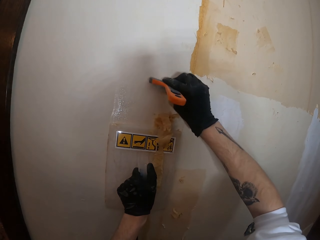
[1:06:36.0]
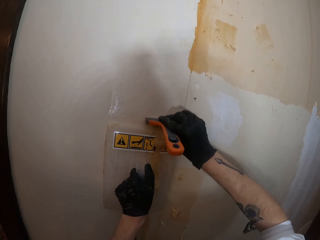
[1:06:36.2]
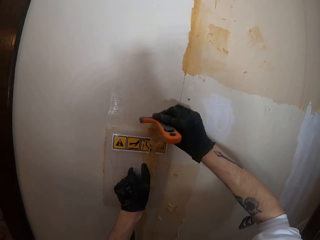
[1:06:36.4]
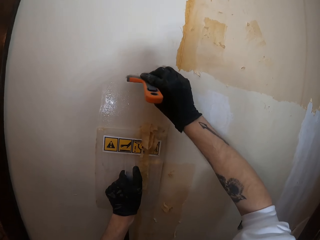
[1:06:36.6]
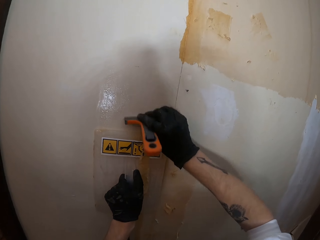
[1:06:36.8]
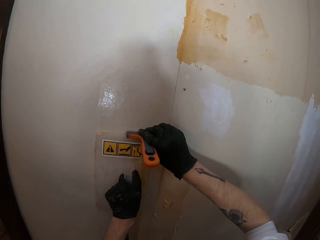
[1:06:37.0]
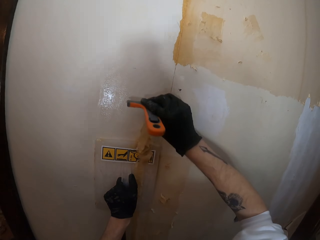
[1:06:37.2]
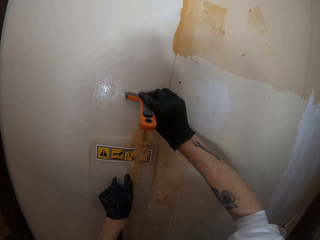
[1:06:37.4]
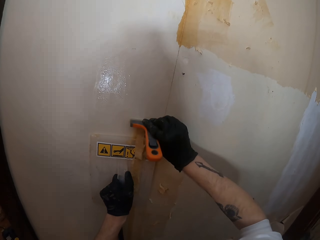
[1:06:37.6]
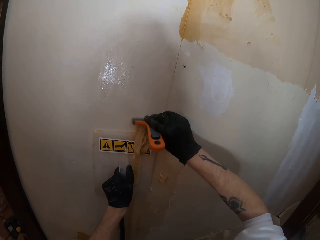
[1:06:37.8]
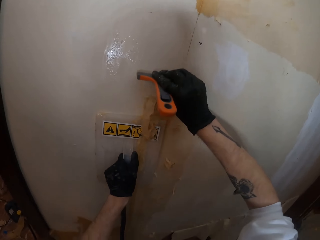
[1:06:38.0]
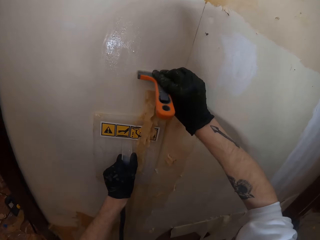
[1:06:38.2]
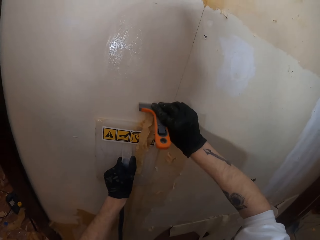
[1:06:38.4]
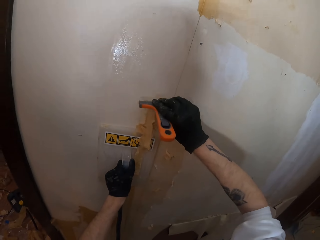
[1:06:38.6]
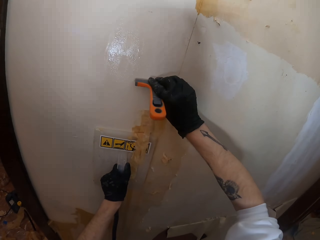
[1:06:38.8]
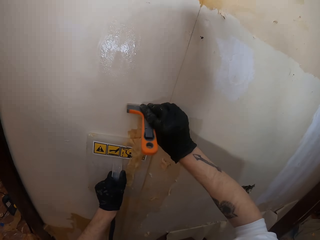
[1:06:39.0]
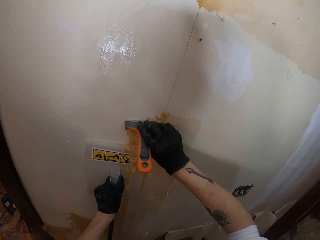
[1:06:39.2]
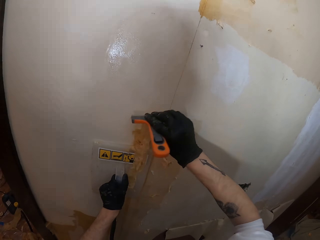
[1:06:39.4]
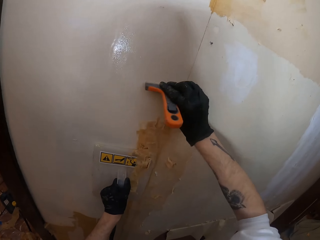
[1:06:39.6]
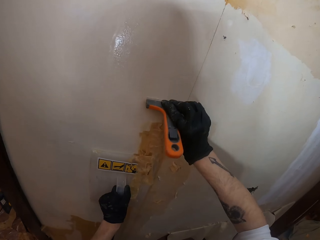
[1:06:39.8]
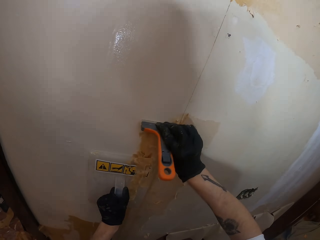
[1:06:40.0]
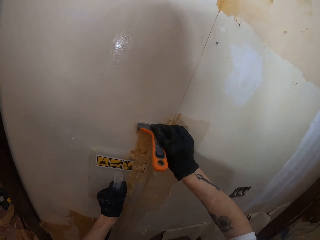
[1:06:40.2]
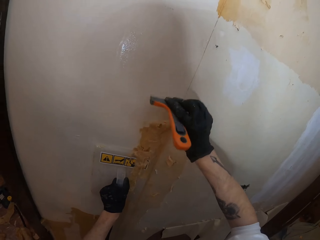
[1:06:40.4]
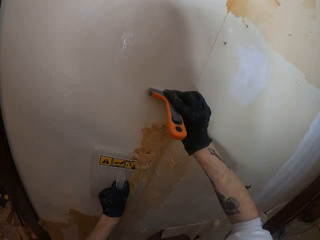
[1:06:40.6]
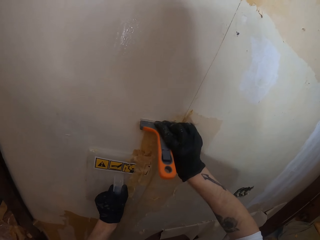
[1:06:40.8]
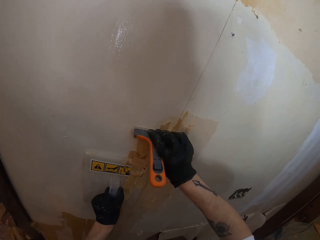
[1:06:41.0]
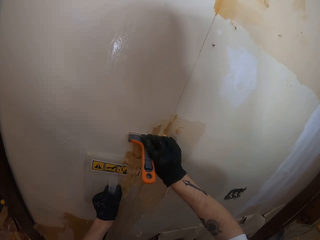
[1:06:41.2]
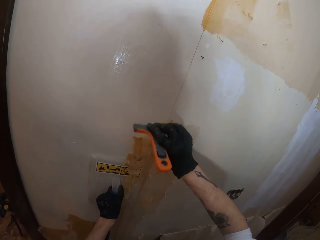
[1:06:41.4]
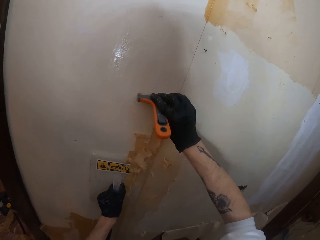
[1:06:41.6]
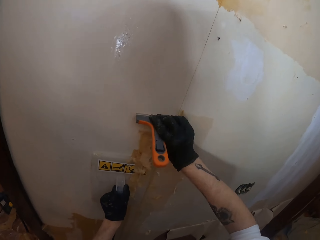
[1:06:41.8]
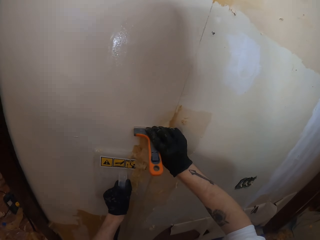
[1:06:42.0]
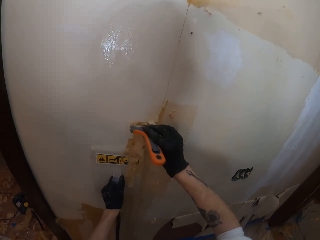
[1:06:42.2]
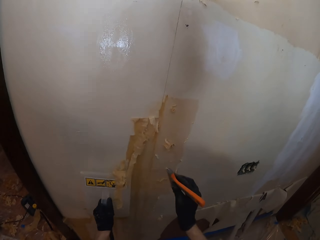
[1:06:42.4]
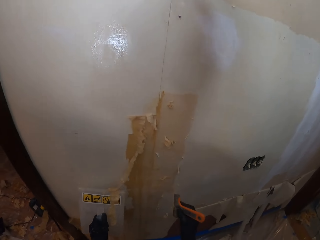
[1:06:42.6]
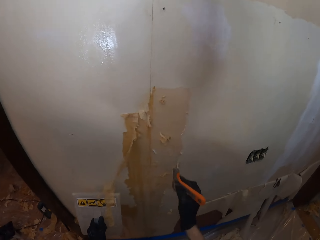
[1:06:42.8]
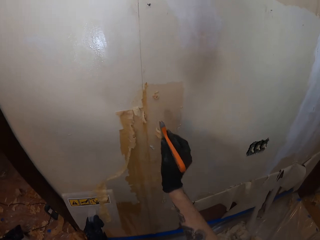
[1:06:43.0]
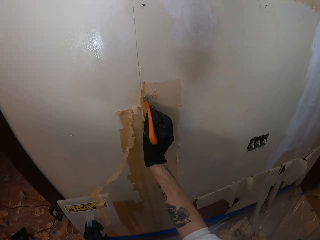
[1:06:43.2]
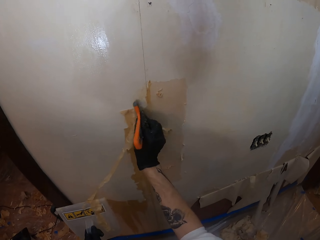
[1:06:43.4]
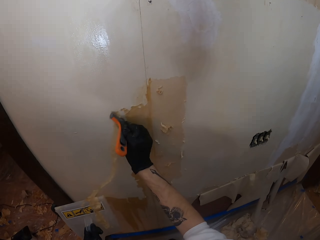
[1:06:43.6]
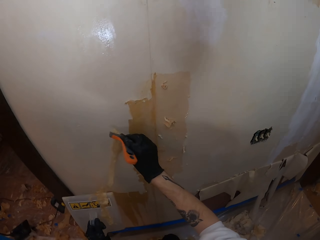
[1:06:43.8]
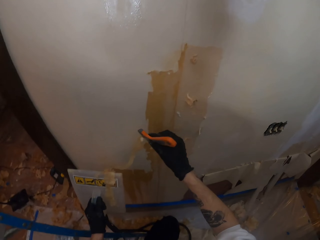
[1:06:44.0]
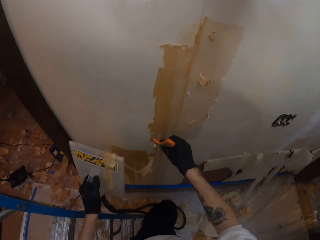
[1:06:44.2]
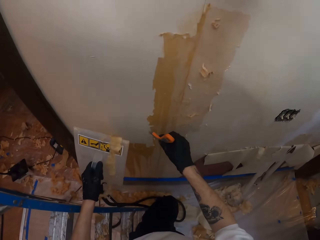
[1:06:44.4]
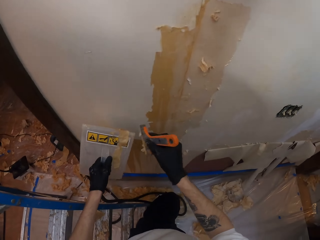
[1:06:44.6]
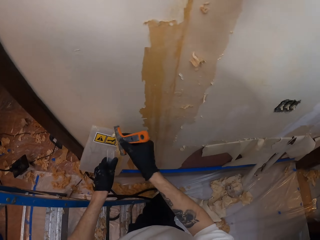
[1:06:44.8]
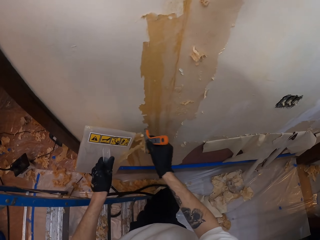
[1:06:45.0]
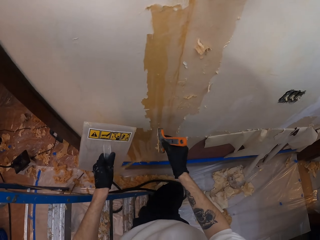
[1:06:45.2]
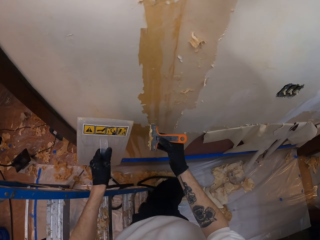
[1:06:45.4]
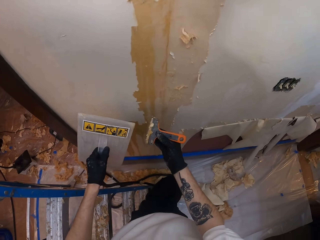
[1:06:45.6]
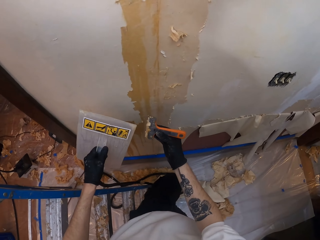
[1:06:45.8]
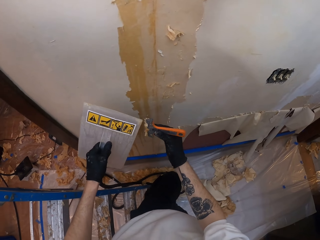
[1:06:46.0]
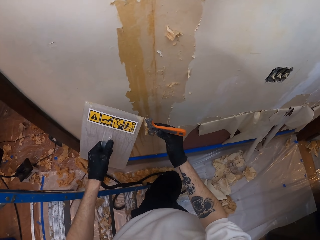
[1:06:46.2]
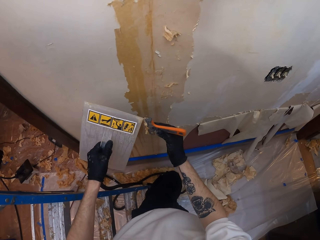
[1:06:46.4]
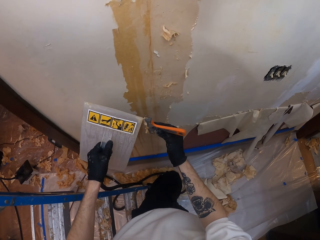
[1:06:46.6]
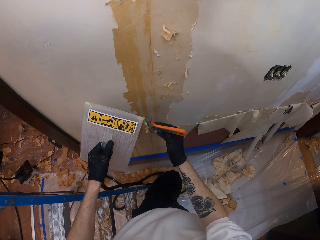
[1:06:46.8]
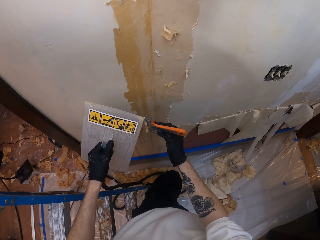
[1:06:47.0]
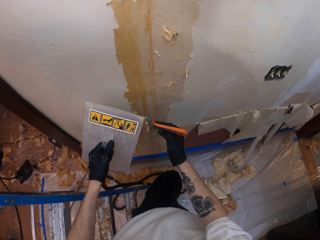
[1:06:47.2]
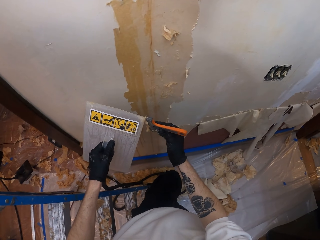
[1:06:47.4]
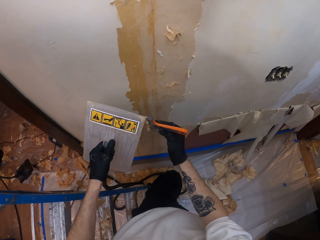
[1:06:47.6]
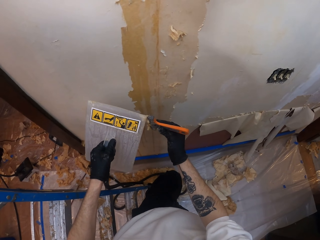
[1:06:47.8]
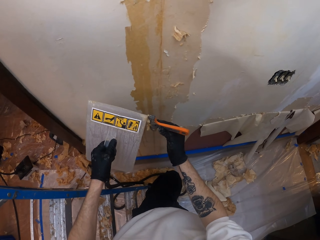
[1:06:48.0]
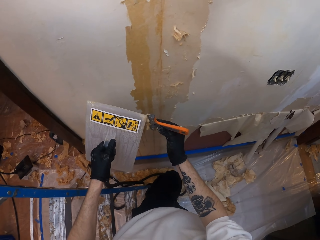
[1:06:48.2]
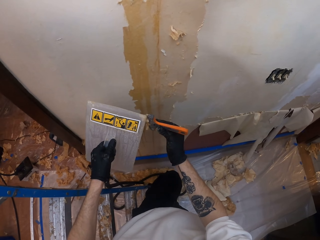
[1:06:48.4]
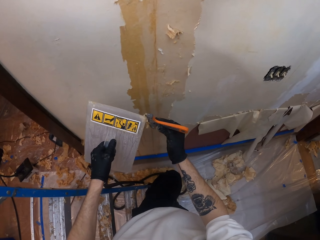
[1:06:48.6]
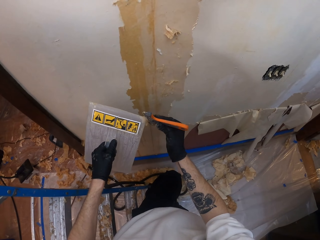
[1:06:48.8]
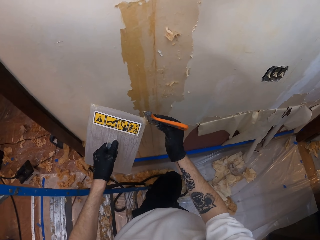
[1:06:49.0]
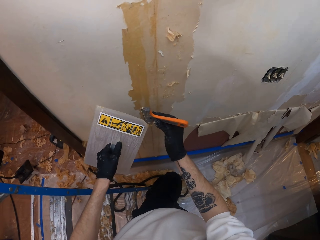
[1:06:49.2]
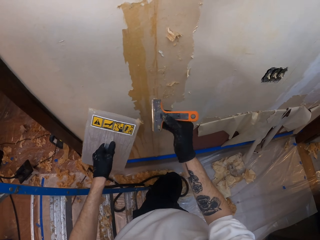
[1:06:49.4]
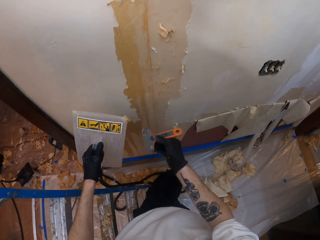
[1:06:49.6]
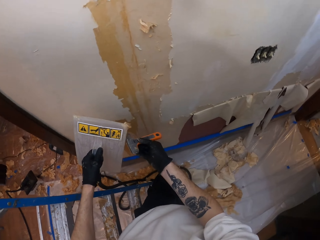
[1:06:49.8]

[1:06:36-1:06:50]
The camera wearer removes the paint from the wall smoother.

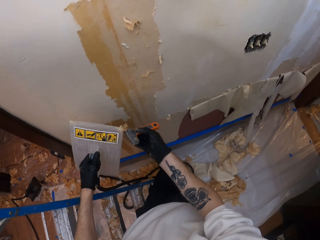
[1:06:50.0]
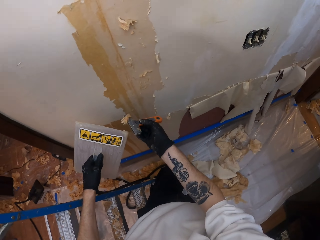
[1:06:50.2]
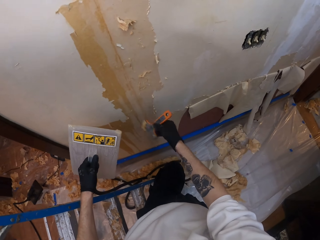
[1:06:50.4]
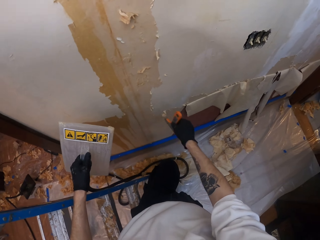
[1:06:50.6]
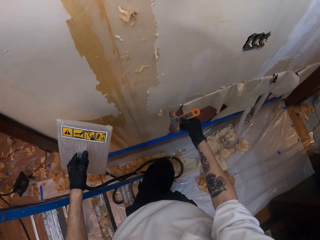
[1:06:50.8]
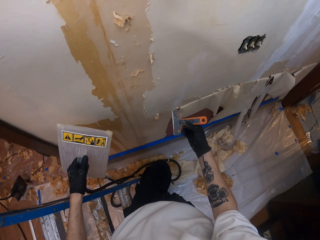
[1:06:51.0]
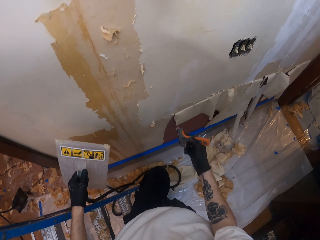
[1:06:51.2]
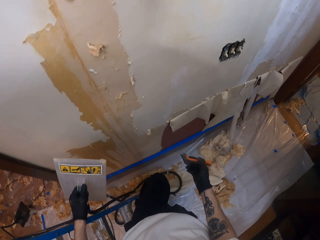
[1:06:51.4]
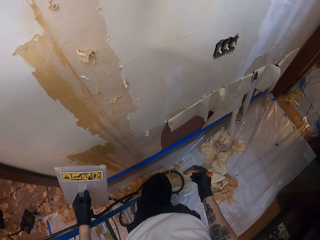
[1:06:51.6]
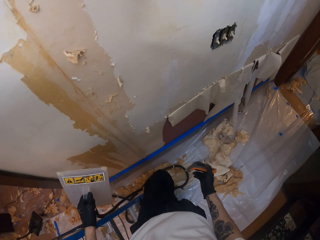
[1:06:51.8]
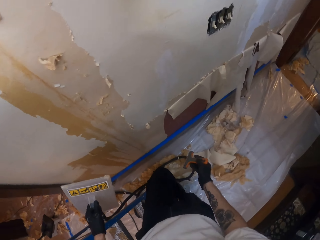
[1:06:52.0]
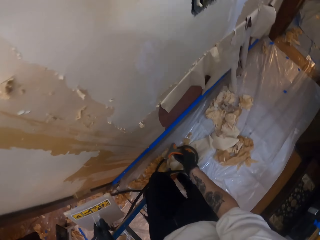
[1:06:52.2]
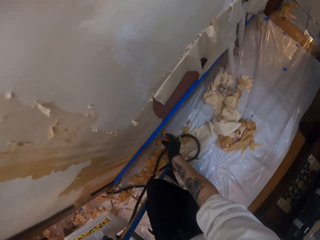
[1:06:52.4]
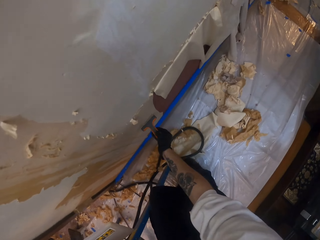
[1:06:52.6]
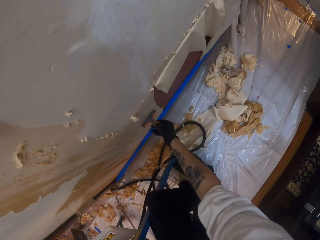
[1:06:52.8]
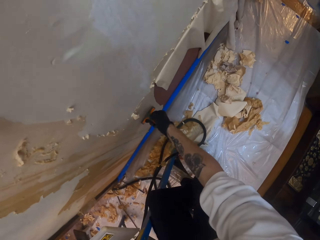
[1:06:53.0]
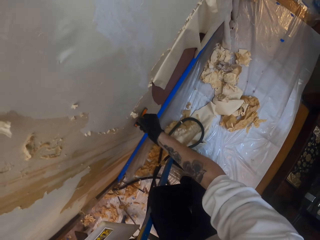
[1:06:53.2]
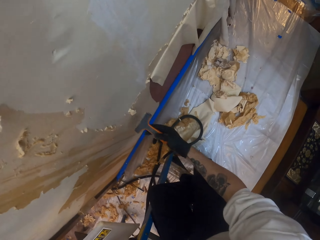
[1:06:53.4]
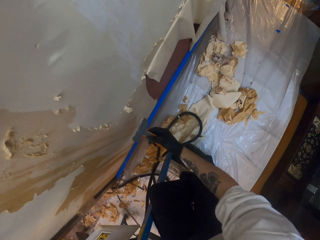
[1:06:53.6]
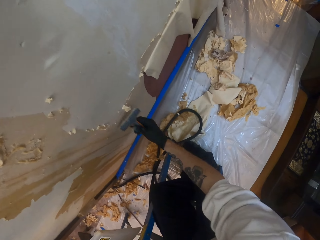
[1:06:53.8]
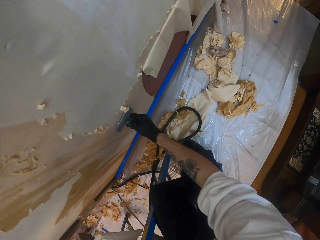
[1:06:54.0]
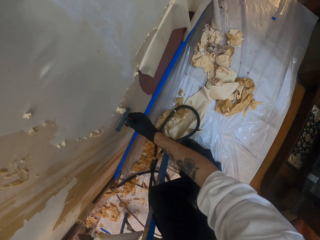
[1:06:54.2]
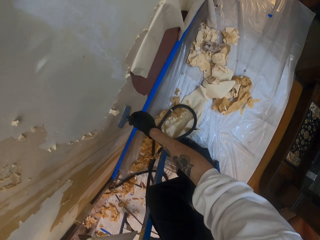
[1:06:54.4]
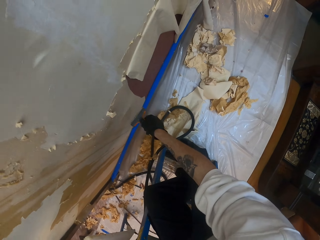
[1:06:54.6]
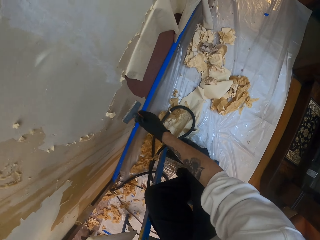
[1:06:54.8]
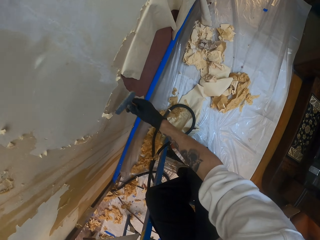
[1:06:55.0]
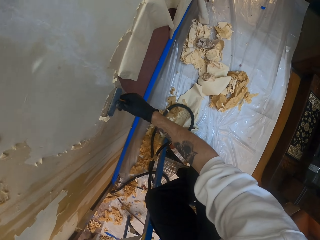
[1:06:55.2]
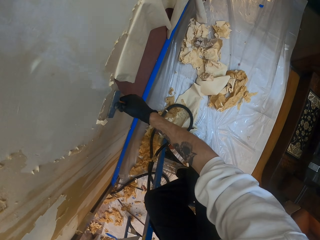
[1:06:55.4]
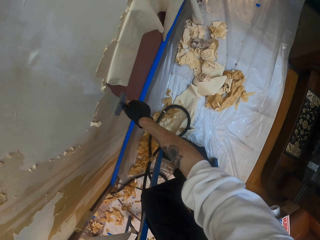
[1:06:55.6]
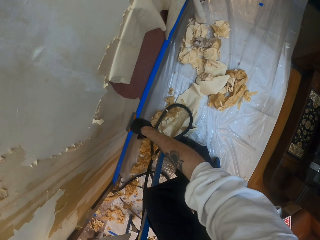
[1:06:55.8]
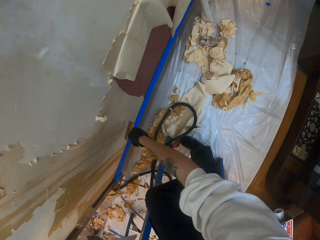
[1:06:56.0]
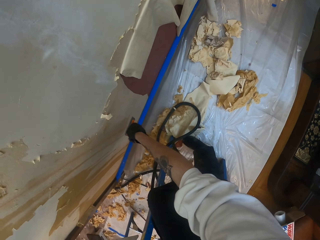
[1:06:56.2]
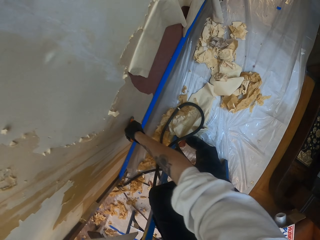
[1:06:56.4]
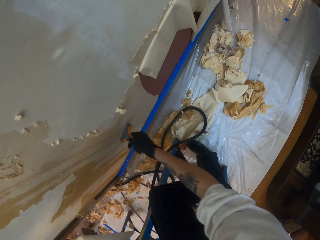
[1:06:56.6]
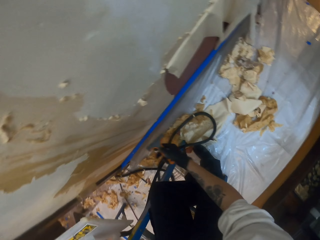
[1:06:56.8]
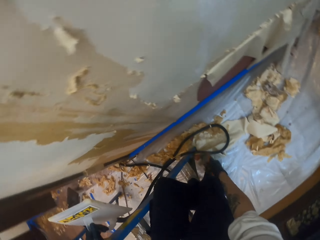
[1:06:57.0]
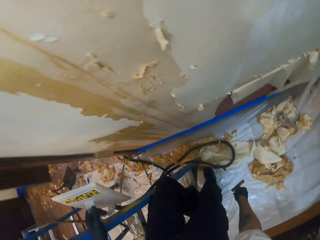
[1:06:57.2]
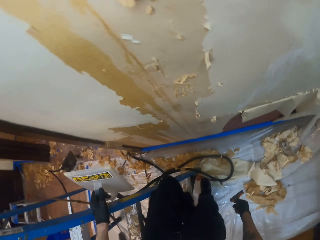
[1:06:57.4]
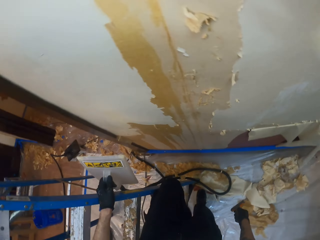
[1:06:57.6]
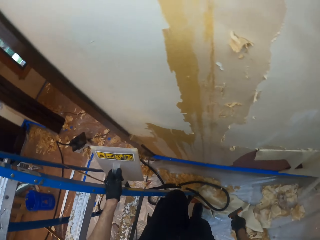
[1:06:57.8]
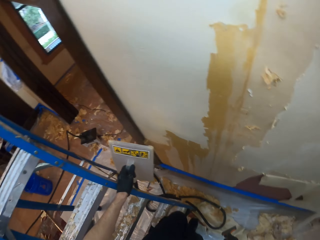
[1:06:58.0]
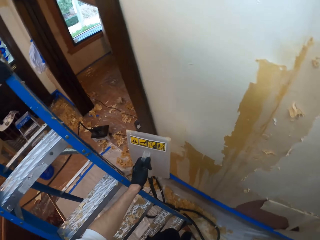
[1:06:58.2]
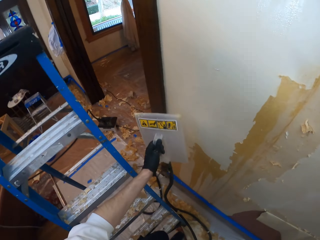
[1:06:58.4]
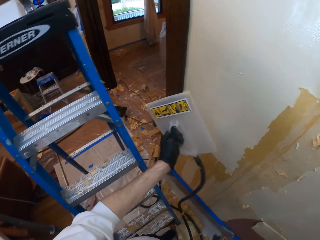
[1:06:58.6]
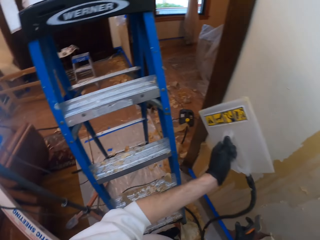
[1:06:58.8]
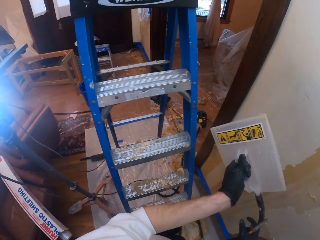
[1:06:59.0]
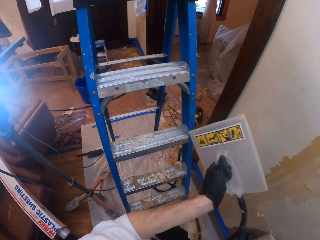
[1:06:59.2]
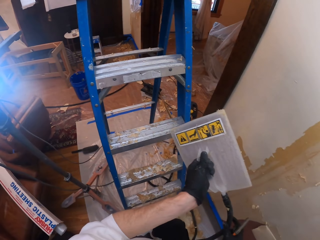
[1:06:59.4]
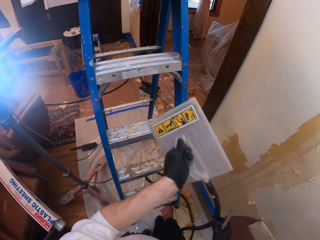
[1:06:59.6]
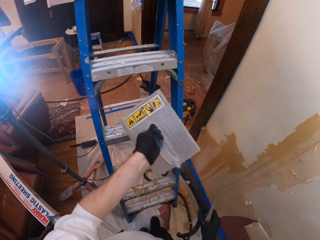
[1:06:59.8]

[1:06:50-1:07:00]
The camera wearer cleans the wall scraper.
